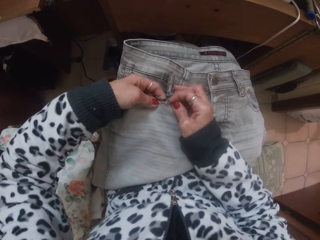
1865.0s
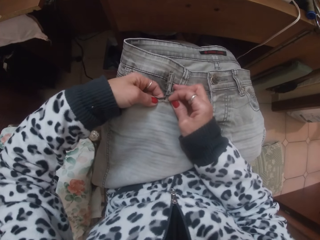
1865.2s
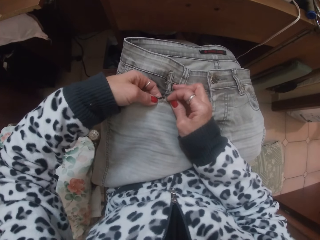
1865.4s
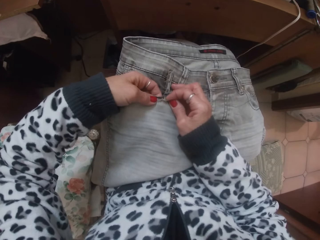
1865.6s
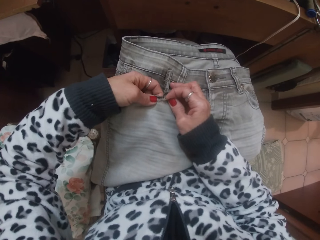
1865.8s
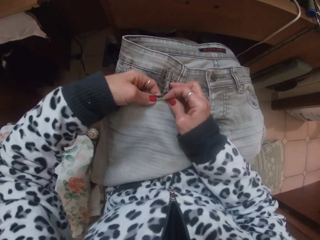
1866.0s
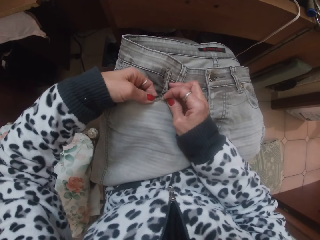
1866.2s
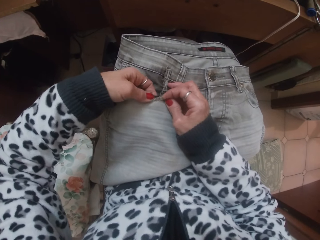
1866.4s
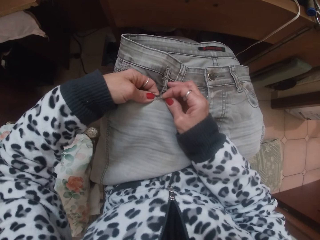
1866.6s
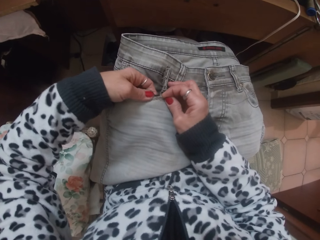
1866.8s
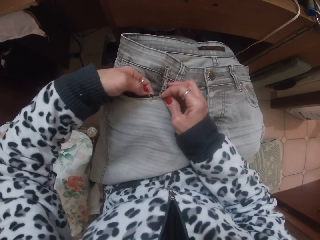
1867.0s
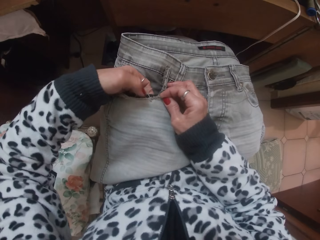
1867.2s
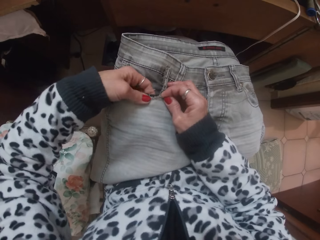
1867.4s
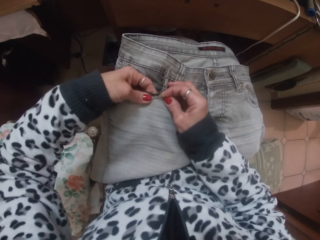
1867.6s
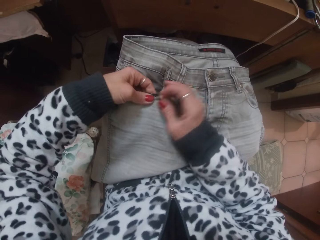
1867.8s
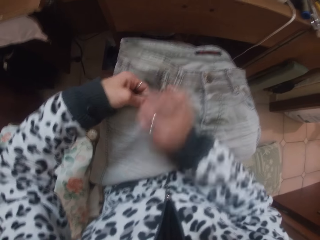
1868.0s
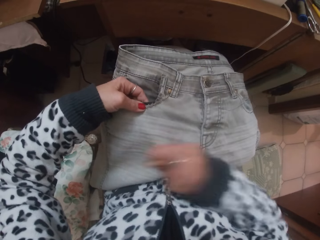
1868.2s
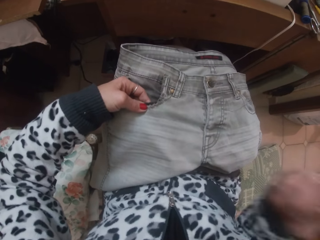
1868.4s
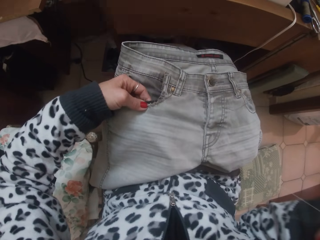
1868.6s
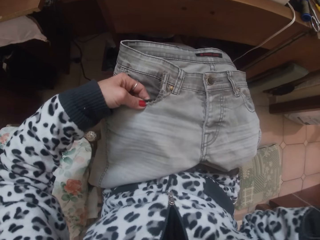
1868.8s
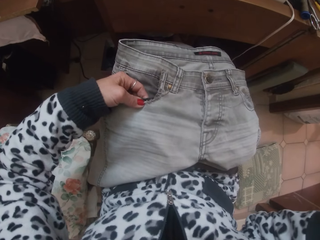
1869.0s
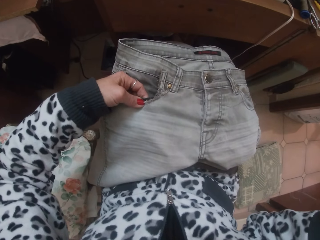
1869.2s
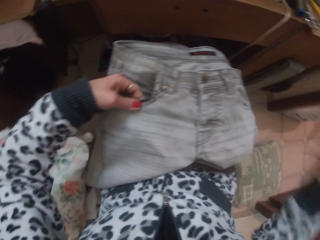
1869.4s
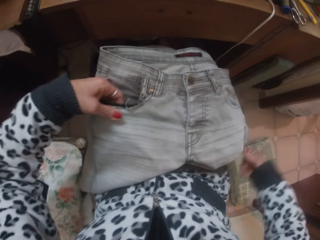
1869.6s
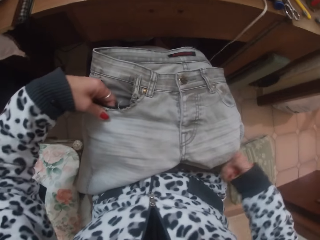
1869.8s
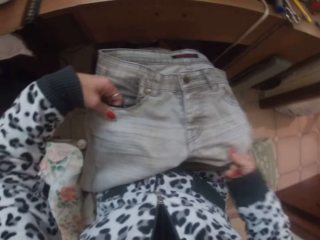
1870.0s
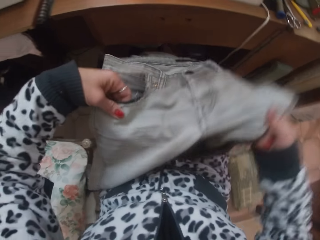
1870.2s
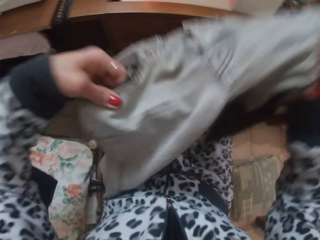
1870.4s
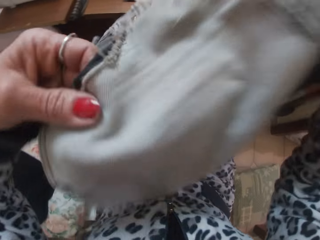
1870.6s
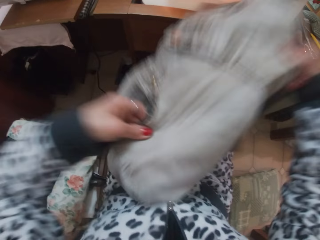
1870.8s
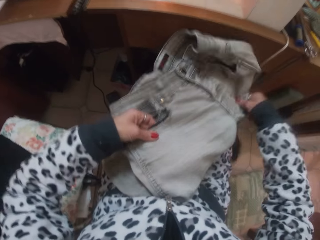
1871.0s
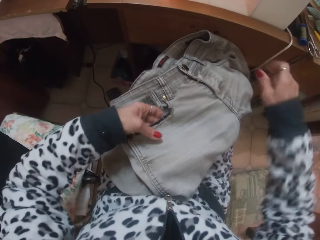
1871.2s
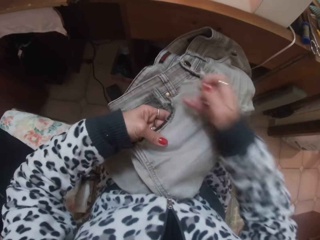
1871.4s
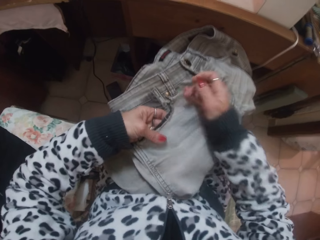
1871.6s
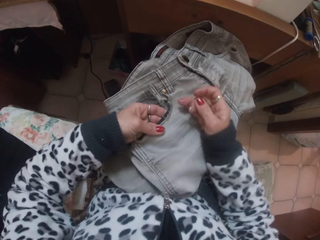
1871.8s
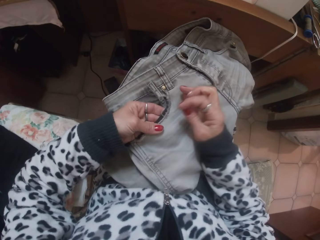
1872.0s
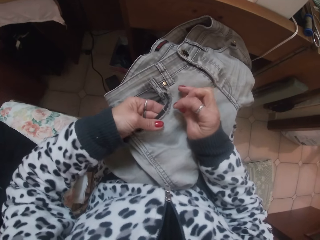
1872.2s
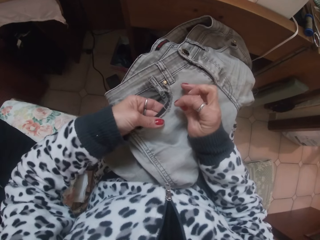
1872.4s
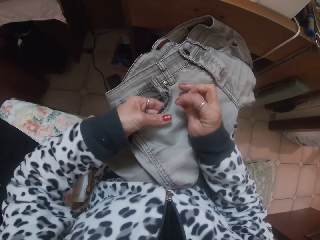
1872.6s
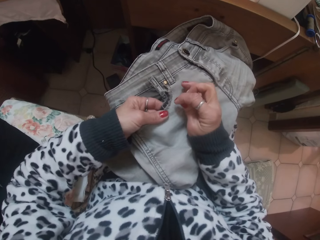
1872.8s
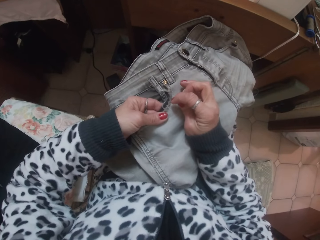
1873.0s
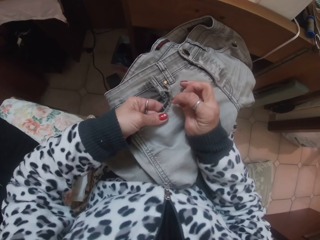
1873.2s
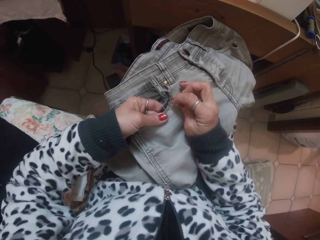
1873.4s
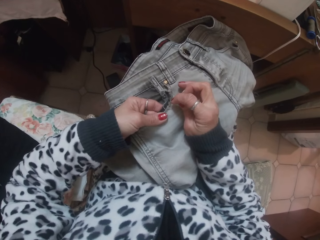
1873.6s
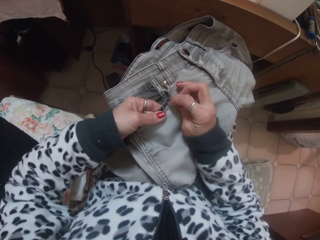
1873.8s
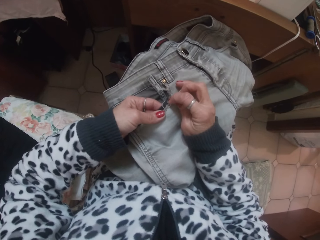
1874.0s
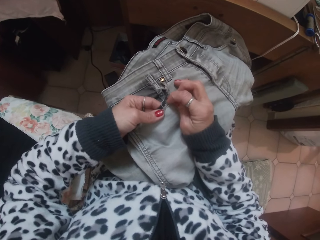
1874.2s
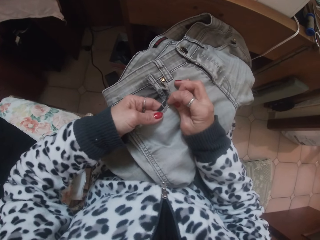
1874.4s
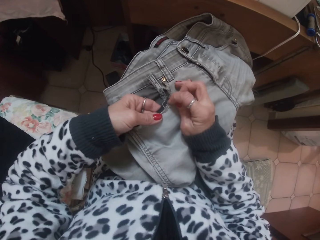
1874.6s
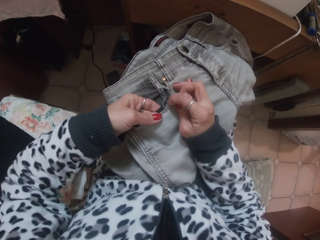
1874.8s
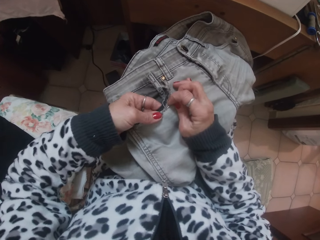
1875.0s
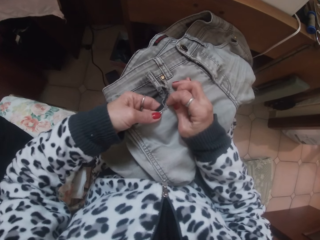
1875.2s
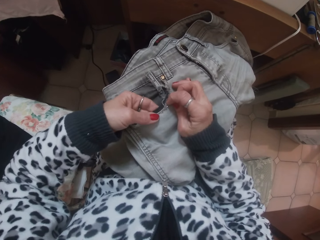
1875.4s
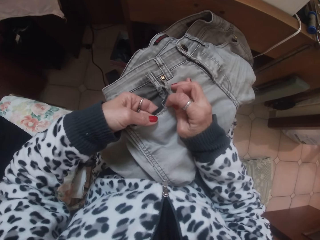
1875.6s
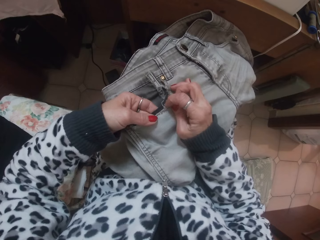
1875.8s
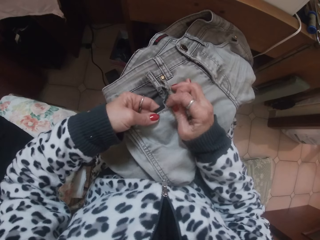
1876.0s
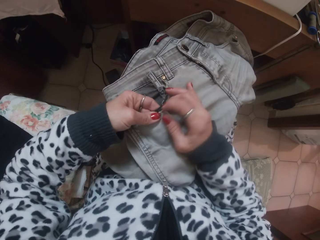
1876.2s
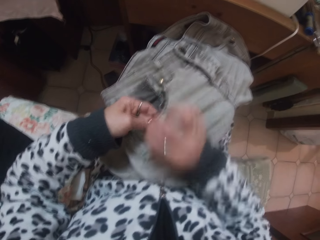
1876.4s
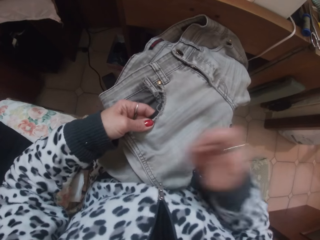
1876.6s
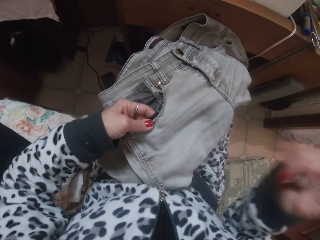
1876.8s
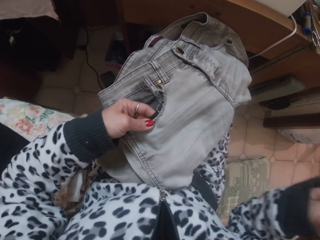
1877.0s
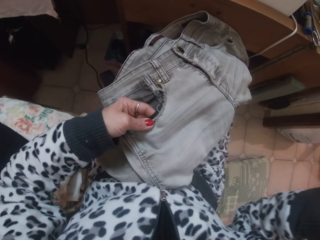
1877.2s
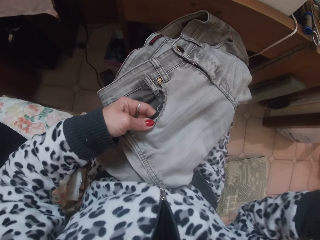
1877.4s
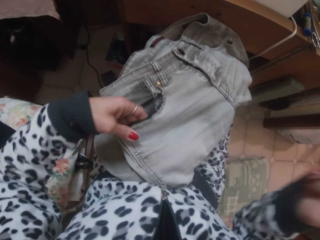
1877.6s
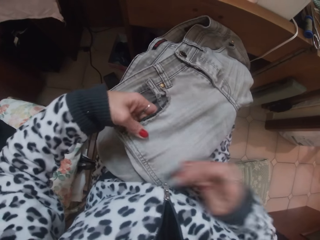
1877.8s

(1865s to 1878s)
The camera wearer adjusts the trouser on her lap with her hands. She touches the cloth. She sews the front pocket of the trouser with the threaded sewing needle in her right hand.

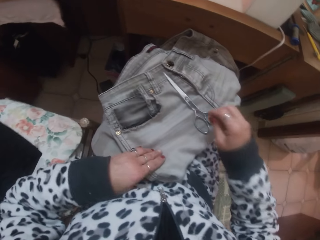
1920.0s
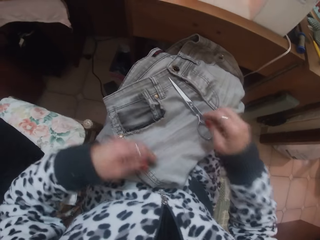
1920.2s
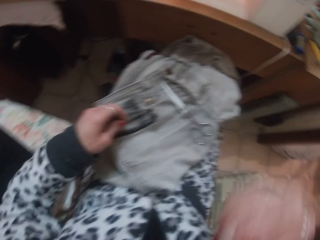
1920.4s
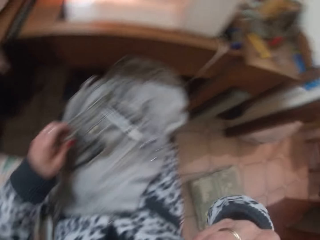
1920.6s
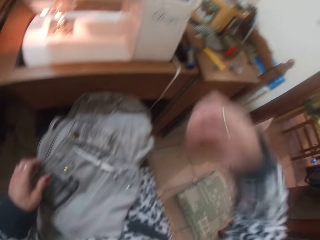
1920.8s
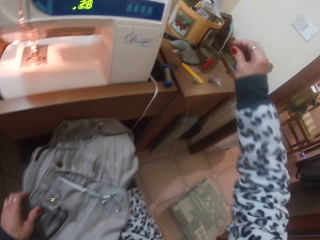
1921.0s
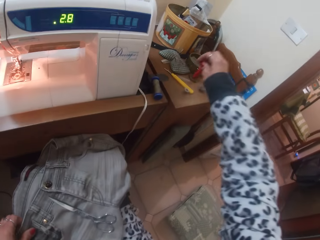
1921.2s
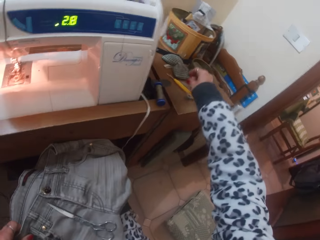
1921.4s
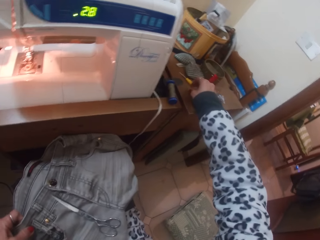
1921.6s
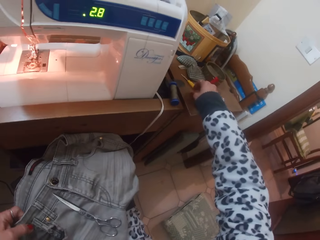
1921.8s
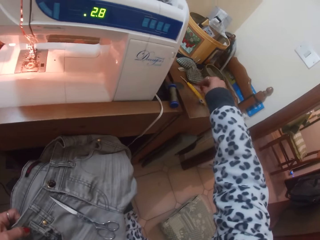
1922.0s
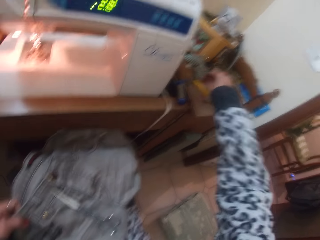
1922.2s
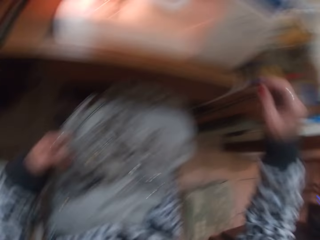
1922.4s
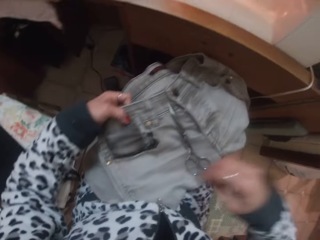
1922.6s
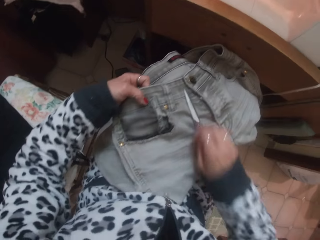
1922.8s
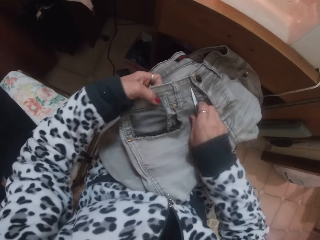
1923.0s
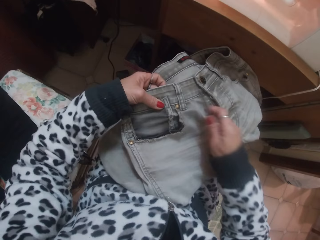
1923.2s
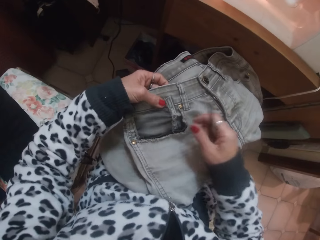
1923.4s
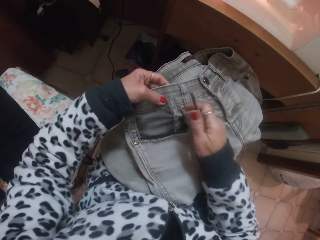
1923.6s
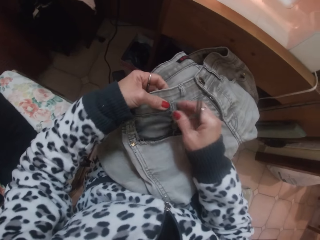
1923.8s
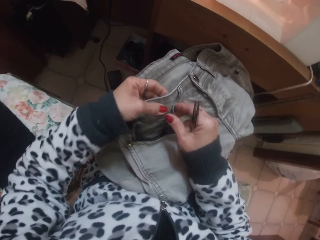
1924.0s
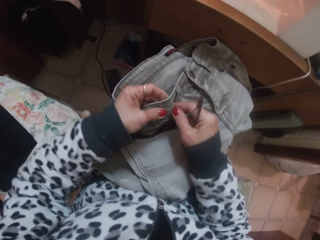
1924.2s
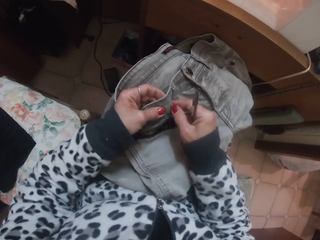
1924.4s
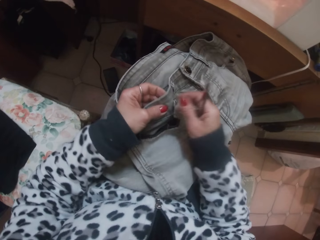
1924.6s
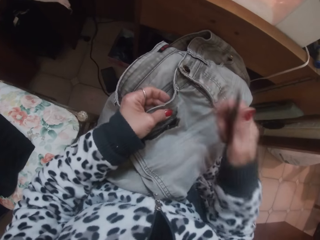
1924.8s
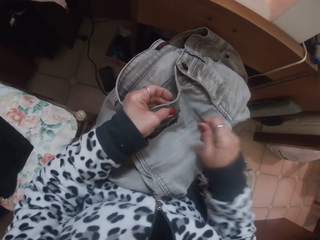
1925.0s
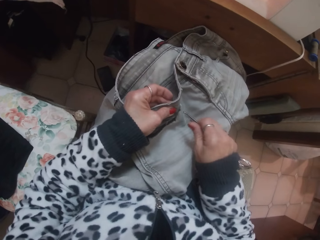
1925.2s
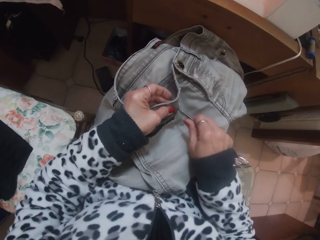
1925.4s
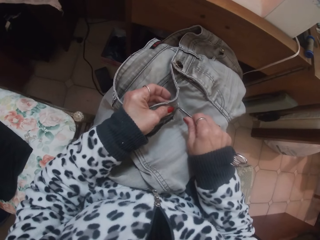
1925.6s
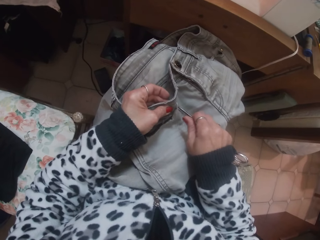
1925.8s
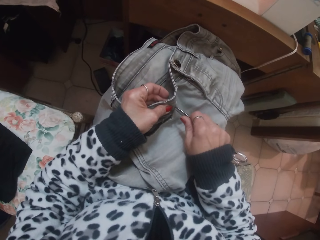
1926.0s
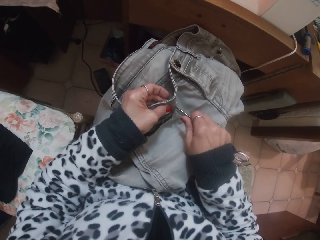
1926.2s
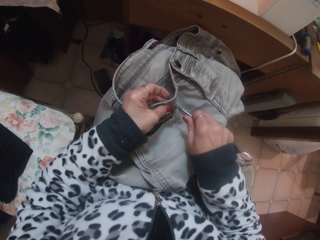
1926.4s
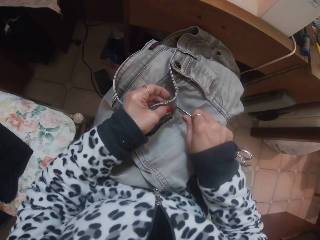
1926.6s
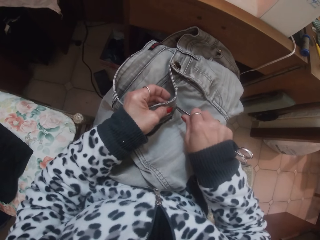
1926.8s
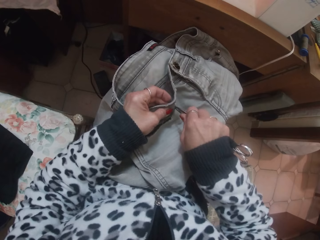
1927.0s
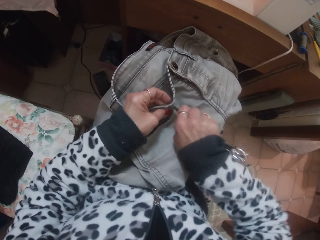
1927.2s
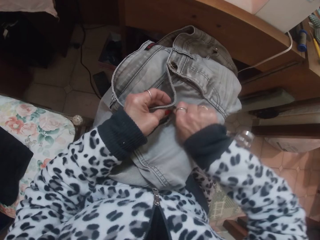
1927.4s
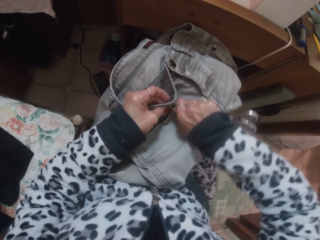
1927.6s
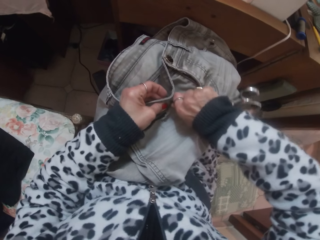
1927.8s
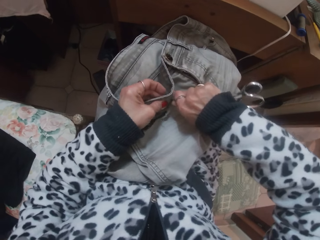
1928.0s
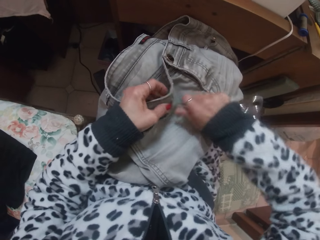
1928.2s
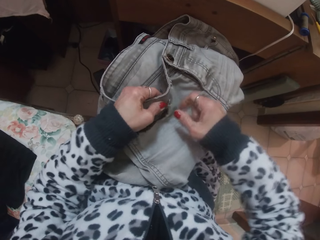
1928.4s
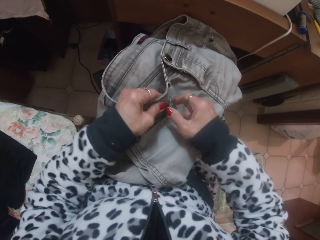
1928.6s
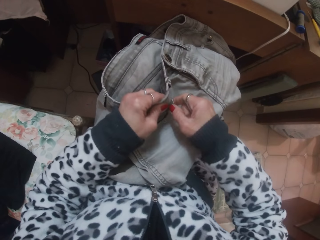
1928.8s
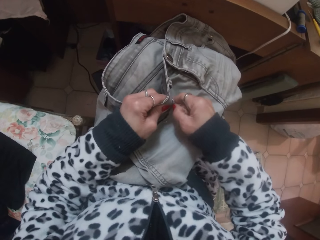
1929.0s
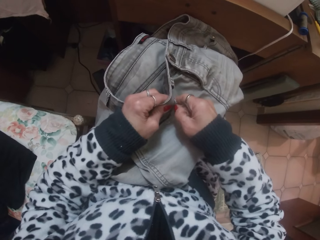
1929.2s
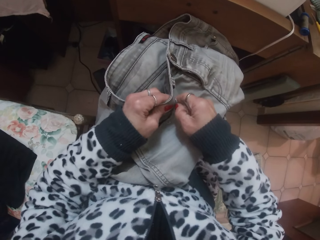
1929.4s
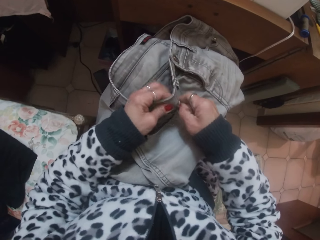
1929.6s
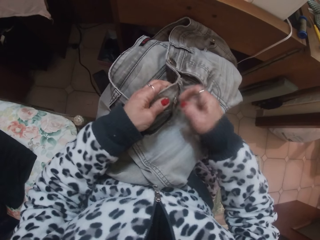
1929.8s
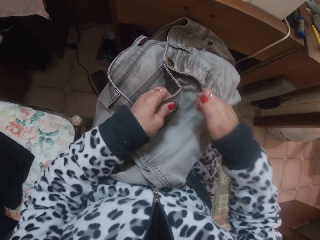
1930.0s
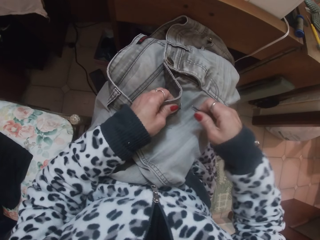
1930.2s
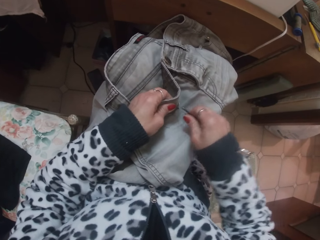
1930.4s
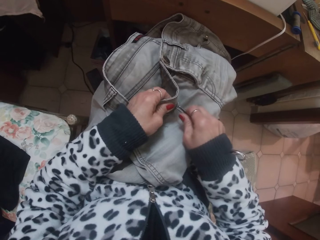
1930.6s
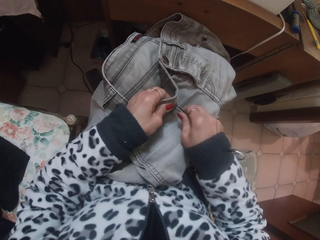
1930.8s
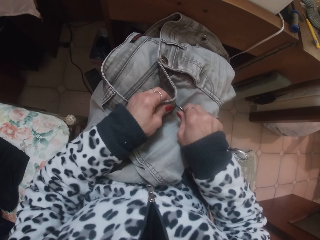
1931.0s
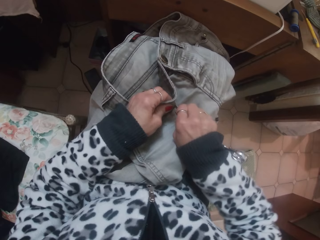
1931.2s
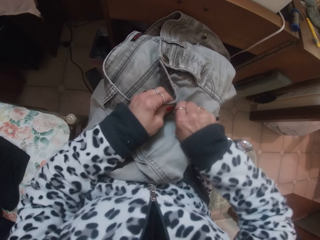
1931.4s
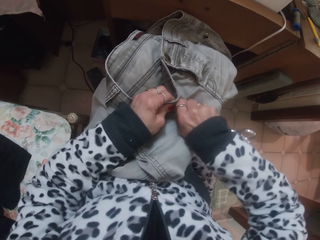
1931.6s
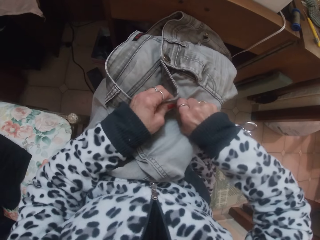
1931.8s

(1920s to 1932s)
The camera wearer places the threaded needle in her right hand on the table. She touches a seam ripper on the table. She picks up the scissors on the trouser lying on her lap with her right hand. She cuts a thread in the cloth with the scissors.
